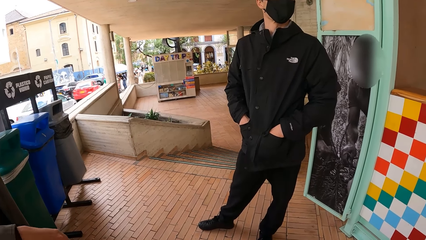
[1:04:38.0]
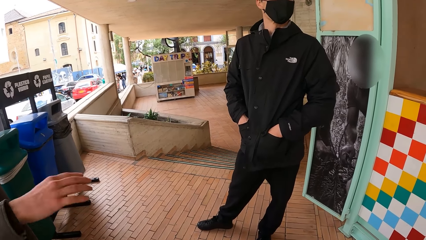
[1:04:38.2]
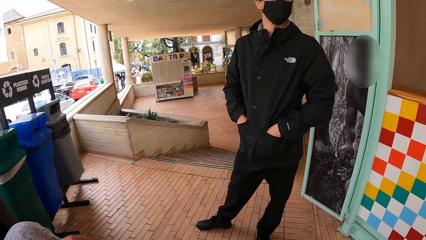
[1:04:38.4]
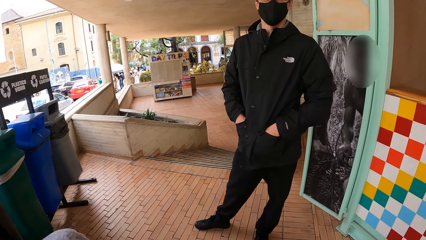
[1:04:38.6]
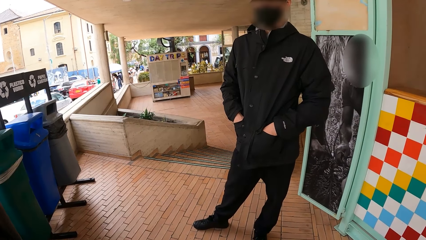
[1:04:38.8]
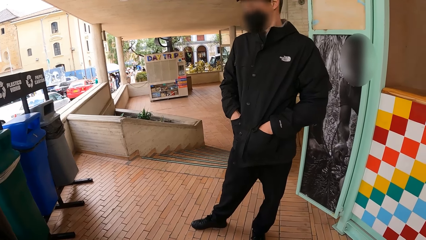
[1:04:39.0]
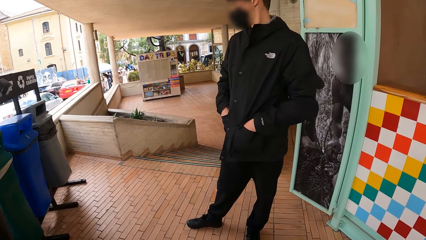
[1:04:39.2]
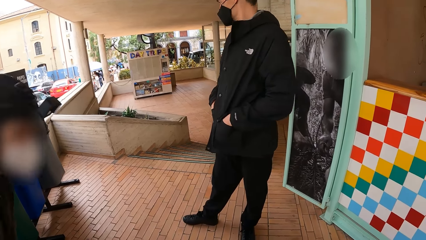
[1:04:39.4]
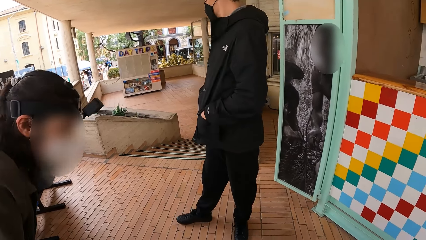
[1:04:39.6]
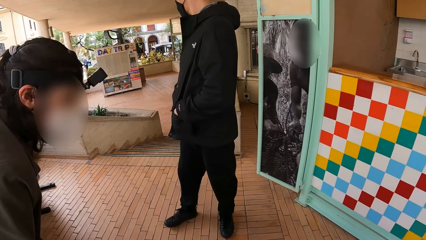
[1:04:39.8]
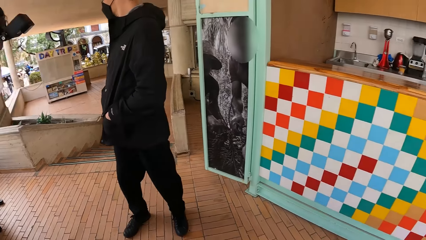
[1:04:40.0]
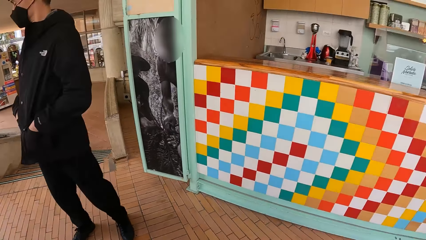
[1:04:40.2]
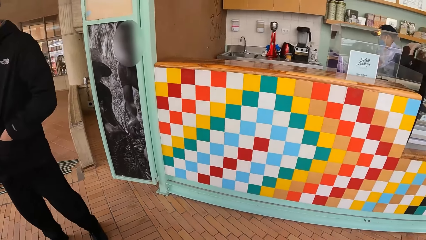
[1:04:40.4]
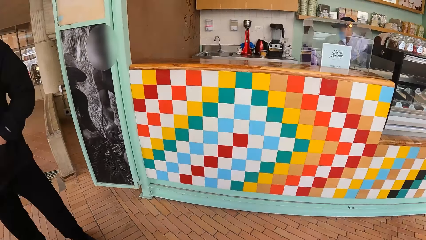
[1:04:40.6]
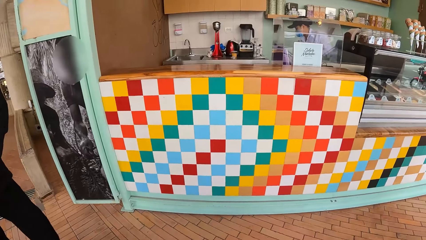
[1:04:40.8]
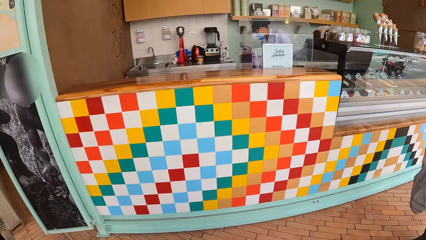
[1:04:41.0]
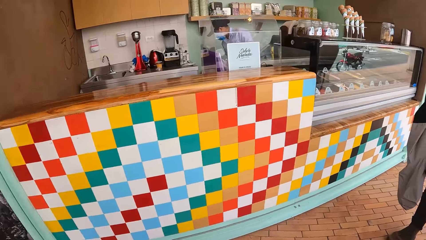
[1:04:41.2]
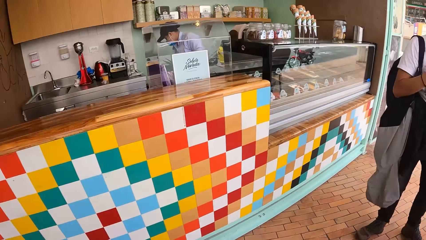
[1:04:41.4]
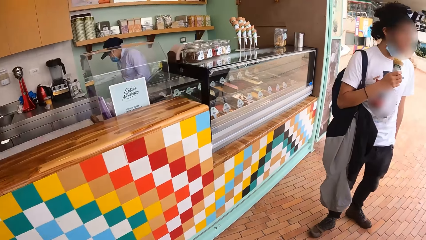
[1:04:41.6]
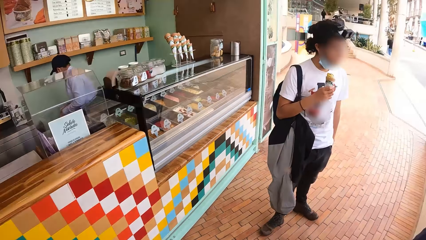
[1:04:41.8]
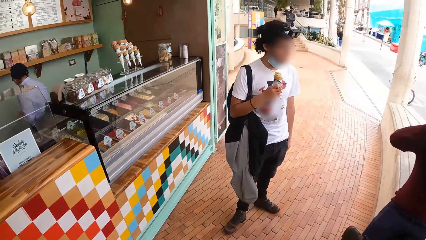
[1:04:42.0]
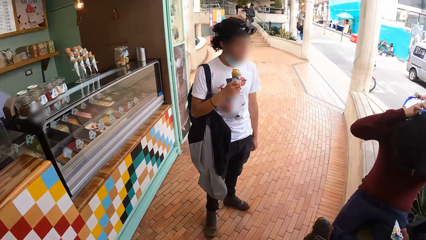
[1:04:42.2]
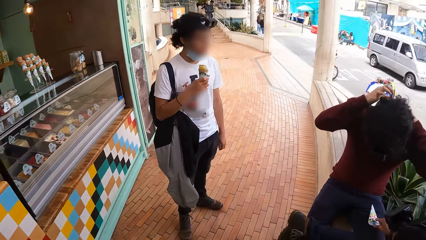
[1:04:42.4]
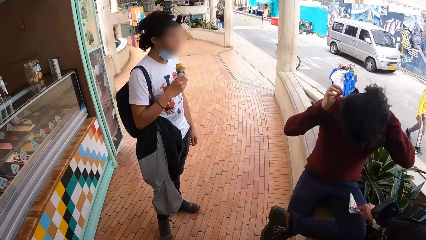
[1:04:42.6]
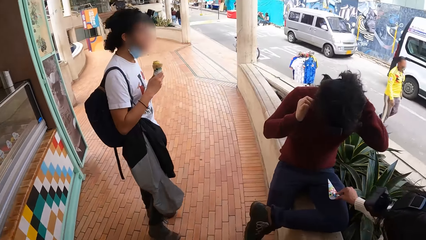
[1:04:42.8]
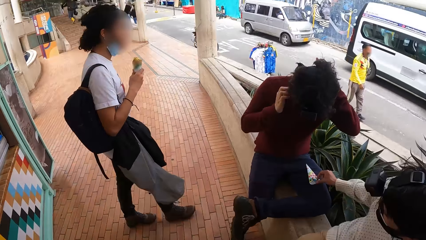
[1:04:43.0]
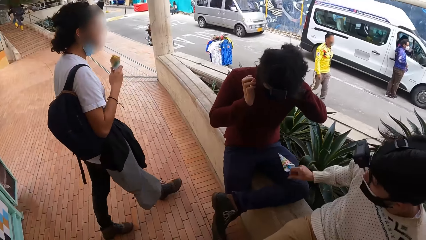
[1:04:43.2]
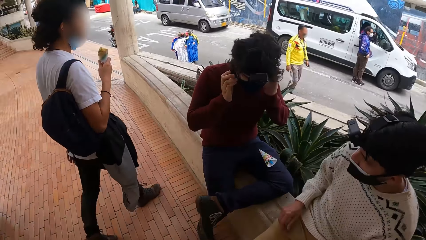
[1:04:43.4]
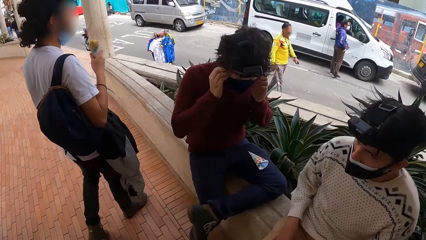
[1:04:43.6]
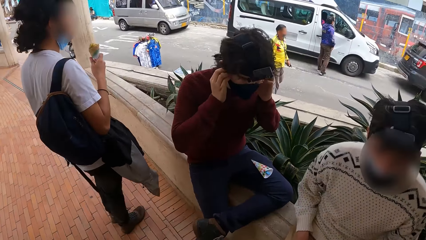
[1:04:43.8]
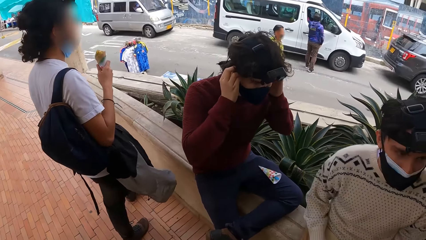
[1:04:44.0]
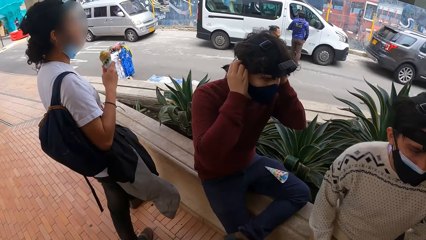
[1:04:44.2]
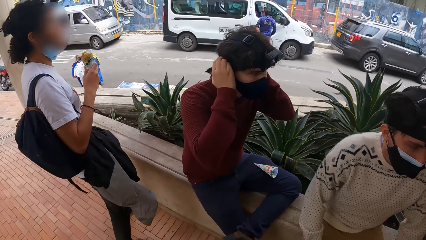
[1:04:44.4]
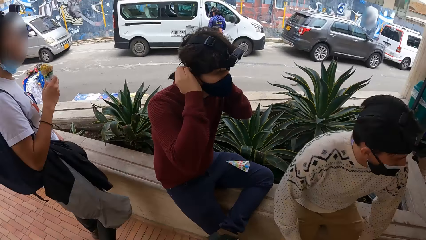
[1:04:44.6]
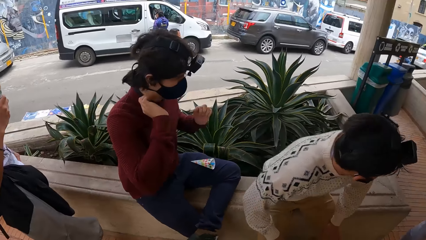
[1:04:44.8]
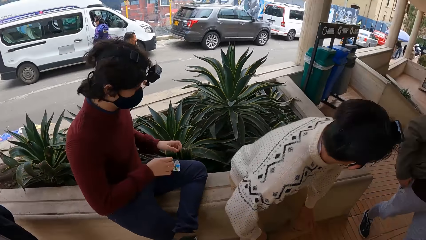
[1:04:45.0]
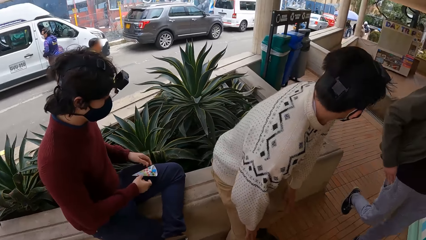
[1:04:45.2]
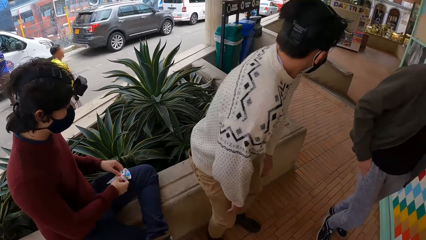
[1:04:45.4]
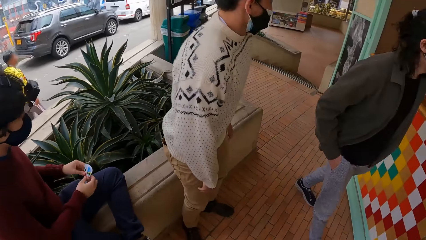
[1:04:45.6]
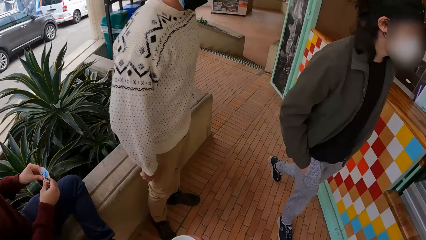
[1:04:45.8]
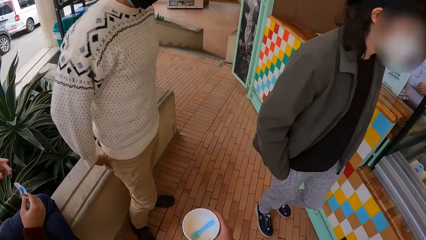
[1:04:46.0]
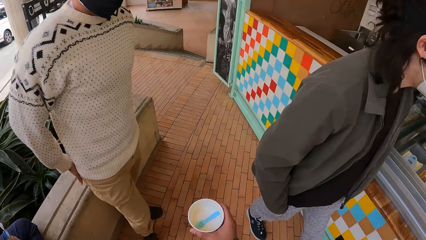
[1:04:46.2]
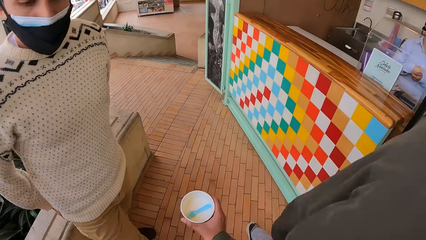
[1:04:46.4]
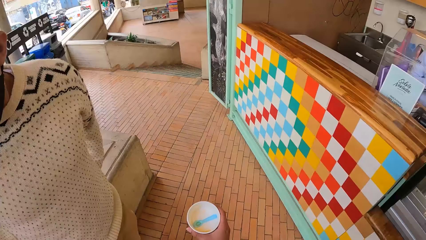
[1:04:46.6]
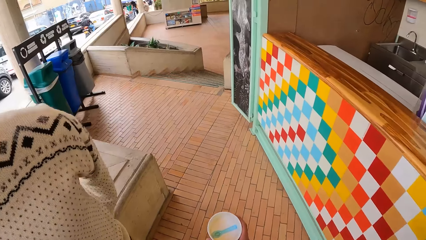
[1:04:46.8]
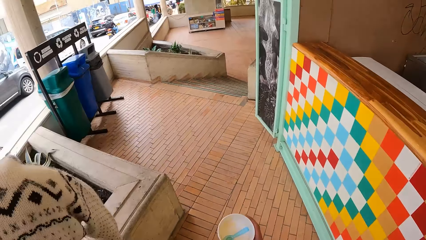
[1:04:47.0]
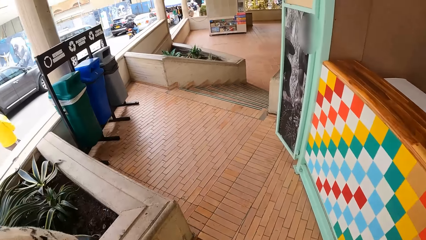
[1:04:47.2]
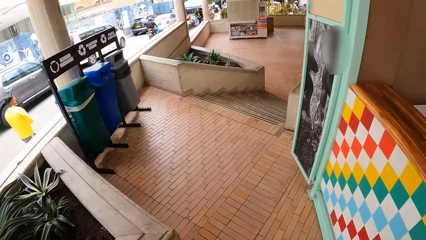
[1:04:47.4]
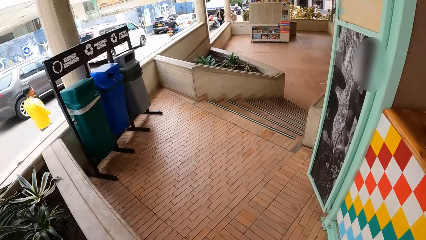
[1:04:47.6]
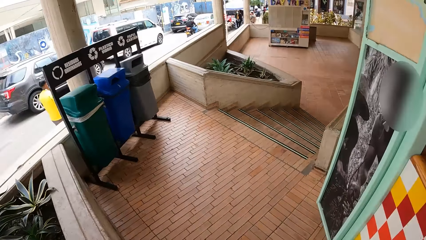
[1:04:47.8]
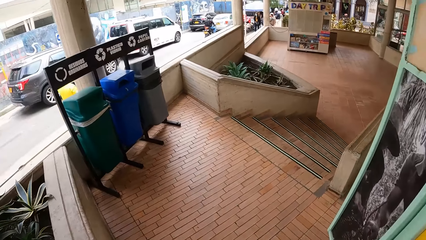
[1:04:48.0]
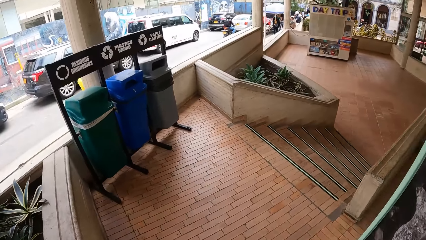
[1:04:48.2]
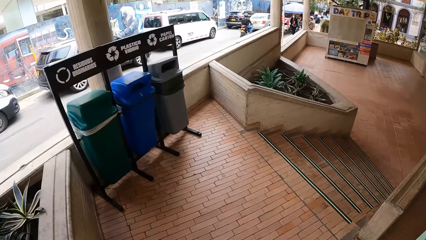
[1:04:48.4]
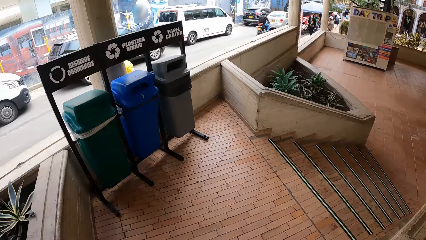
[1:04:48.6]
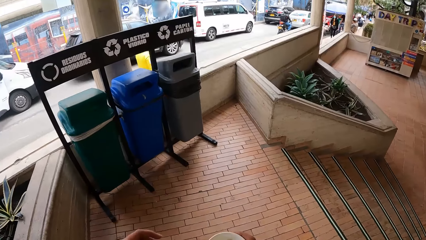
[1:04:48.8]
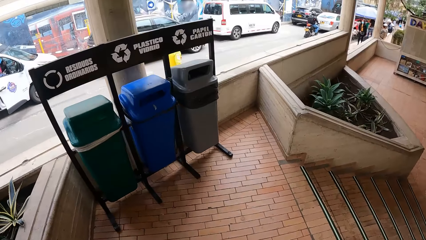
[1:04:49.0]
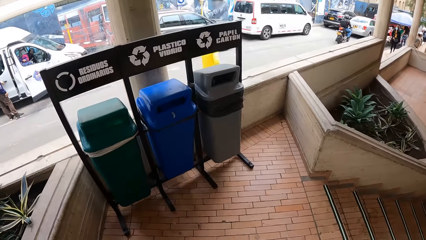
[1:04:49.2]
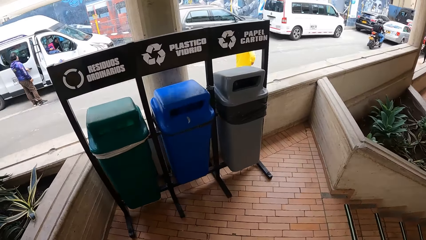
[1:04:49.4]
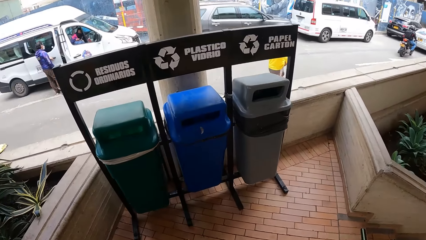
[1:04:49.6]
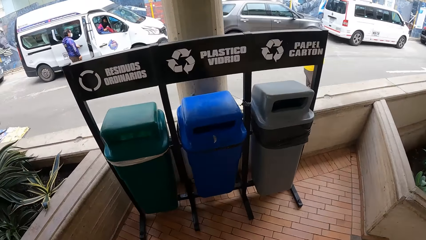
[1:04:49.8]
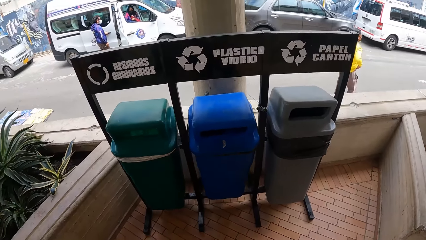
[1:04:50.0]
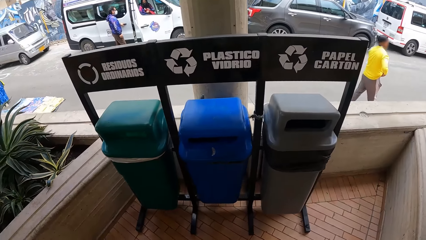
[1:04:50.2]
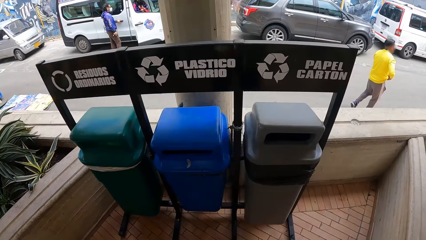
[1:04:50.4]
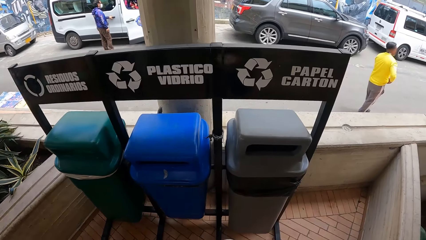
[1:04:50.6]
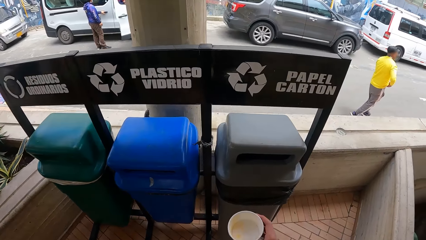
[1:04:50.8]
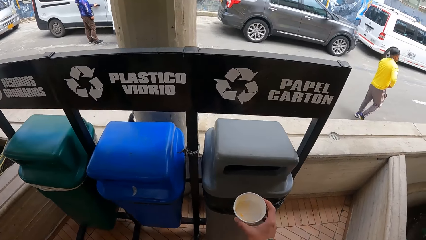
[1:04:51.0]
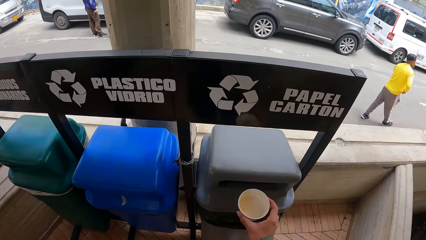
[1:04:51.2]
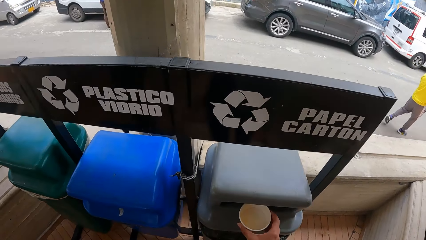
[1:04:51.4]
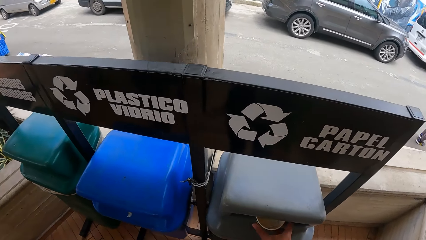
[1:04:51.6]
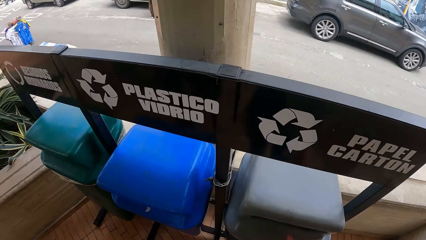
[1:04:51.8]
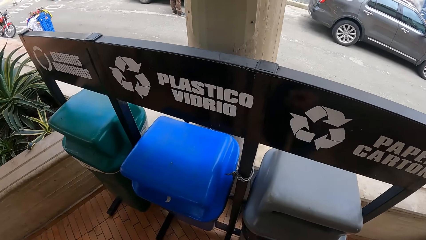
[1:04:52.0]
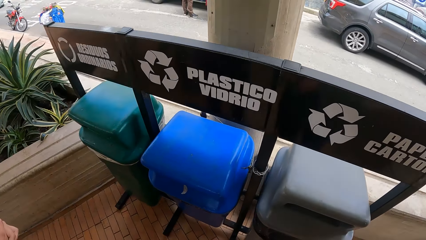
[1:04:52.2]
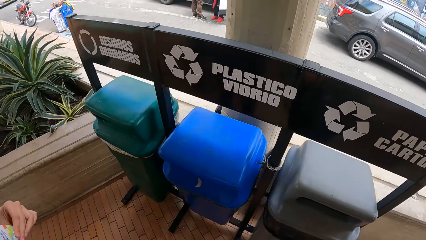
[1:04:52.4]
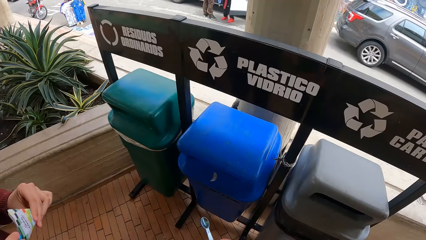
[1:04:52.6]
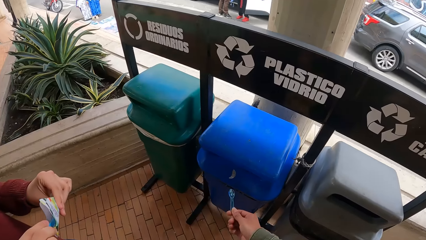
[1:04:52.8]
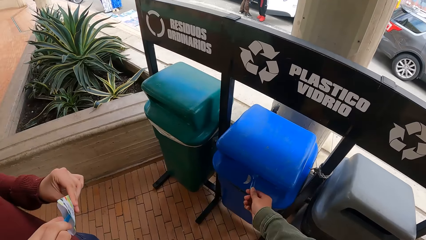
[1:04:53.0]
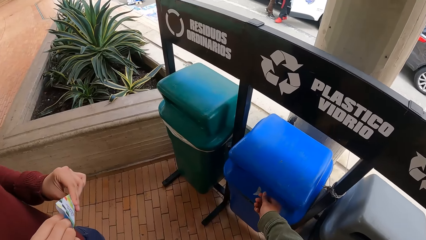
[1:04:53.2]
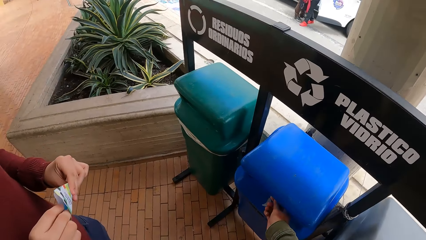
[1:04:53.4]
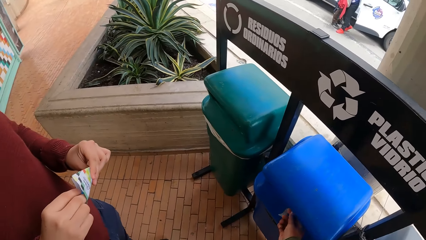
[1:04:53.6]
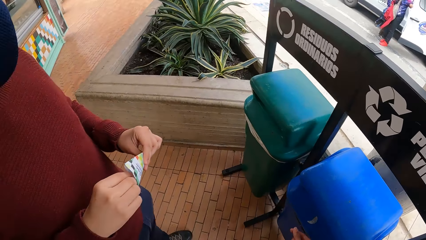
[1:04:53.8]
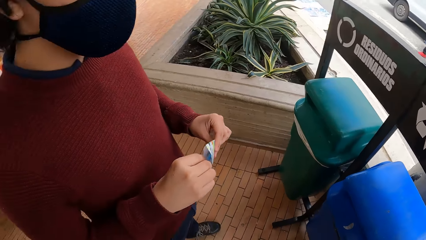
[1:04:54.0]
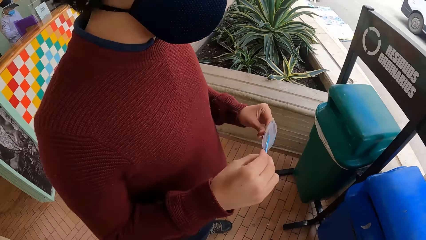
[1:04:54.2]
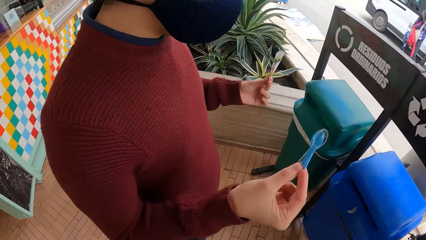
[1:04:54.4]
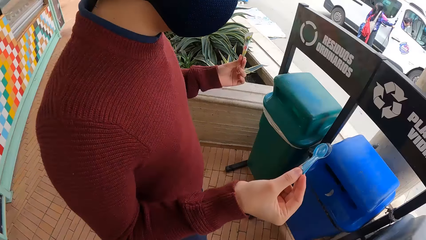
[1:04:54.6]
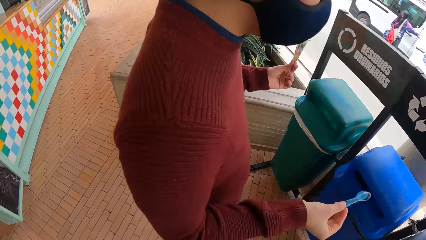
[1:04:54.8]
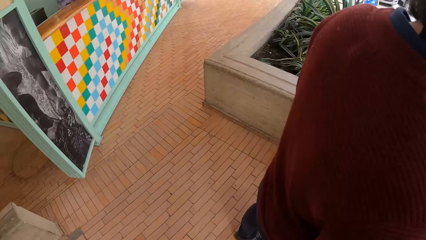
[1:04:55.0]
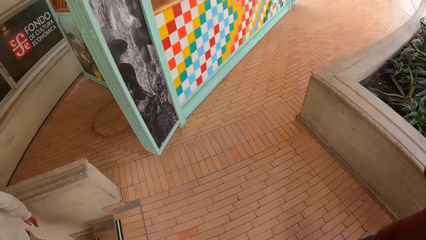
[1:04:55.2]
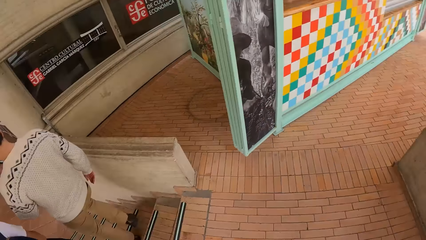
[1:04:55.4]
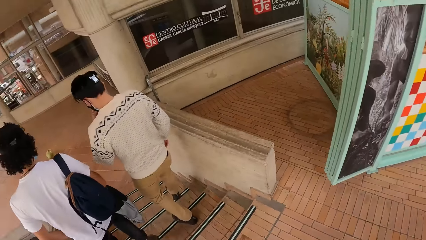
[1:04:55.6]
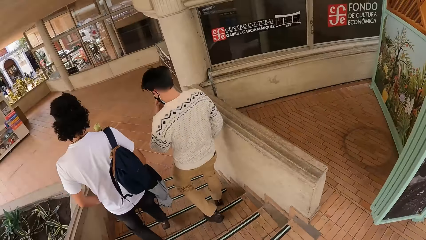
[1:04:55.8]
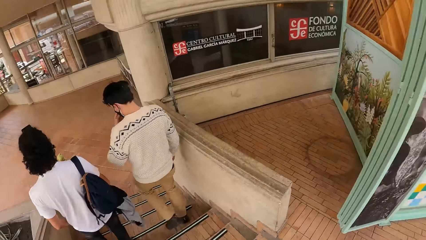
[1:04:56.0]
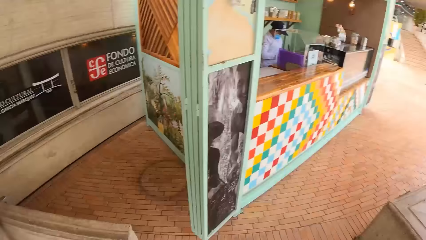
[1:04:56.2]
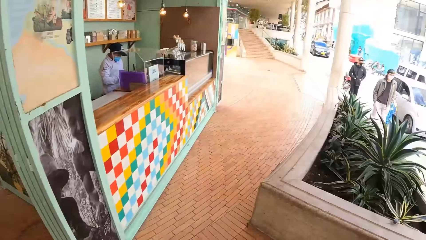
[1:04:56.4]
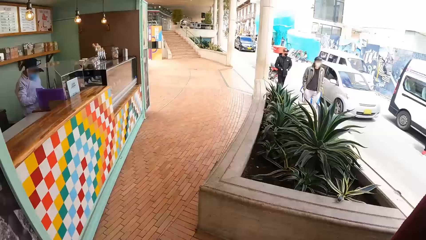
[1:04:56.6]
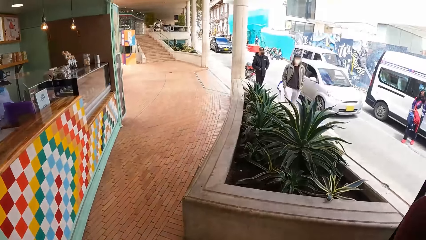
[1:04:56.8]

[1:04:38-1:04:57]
The camera wearer looks around the building. The man touches his hair with both hands. The camera wearer stares at a crowd. The man picks up the cone of ice cream from his left lap with both hands and holds the cone of ice cream with his right hand. The camera wearer holds a cup of ice cream with his right hand. He walks around the building. He drops the cup of ice cream in a wastebin with his right hand. The man holds the ice cream cone with his left hand. The camera wearer drops a spoon in the wastebin with his right hand. The man holds spoons in the ice cream cone with his right hand and removes the spoons from the ice cream cone in his left hand with his right hand. The camera wearer looks around the building.
